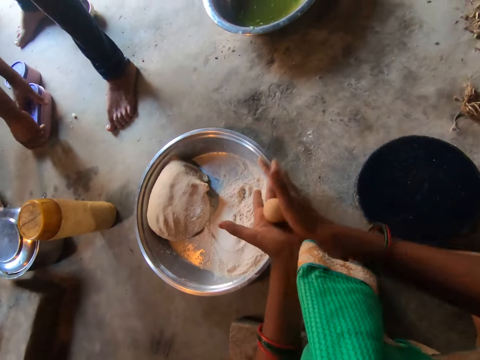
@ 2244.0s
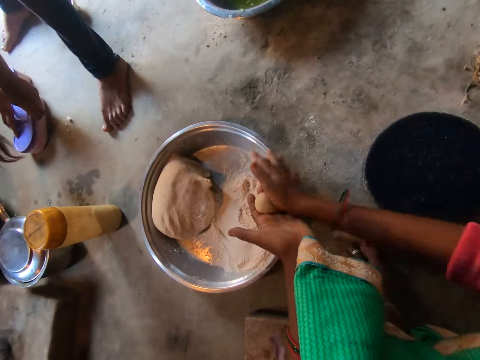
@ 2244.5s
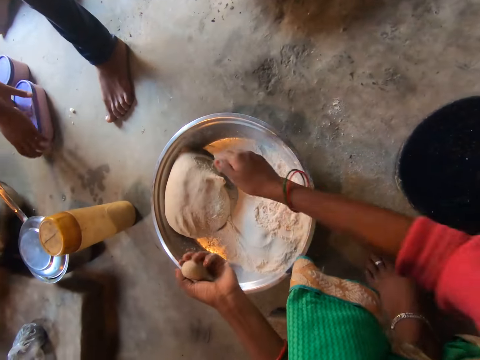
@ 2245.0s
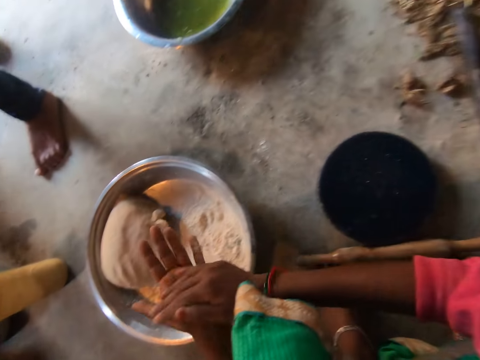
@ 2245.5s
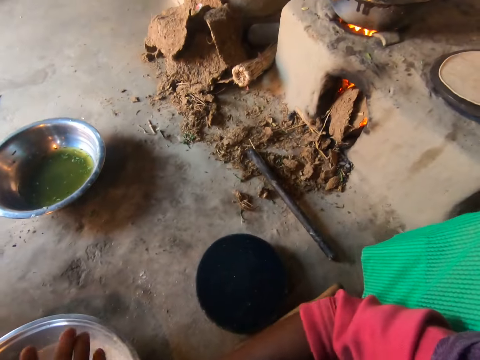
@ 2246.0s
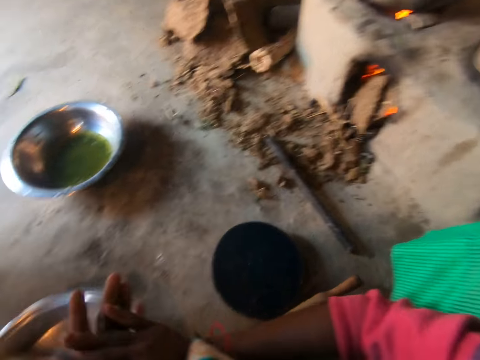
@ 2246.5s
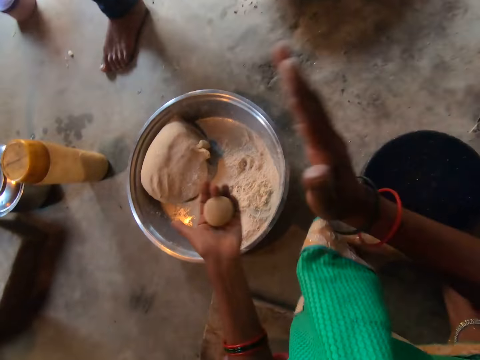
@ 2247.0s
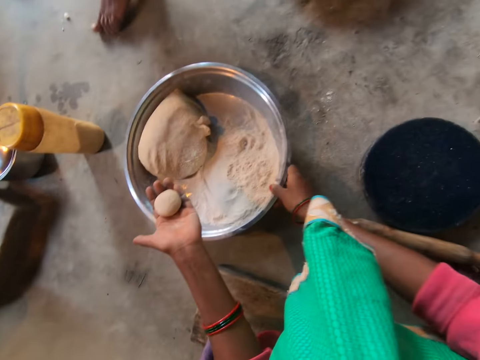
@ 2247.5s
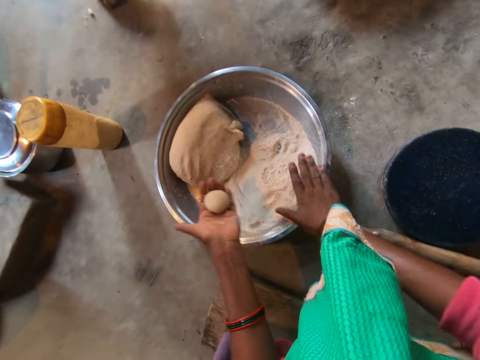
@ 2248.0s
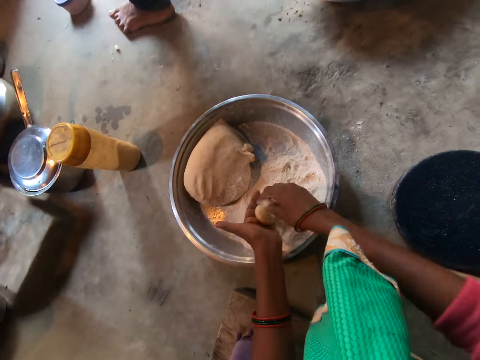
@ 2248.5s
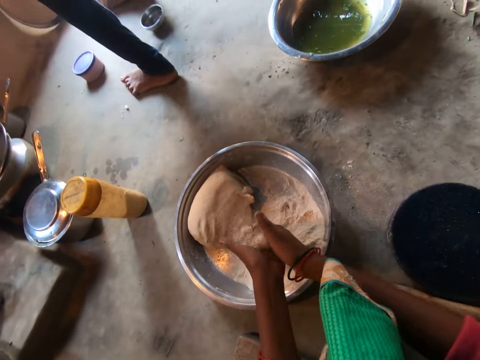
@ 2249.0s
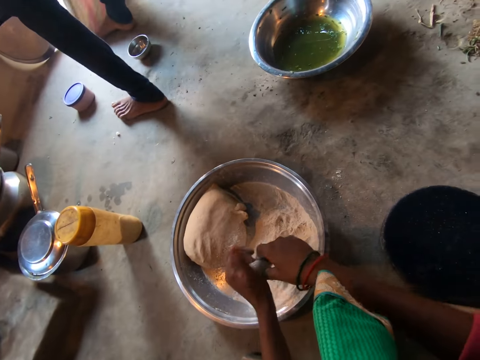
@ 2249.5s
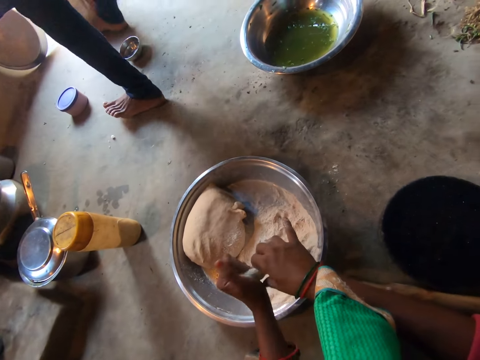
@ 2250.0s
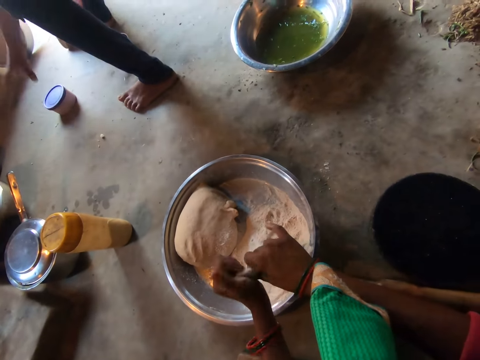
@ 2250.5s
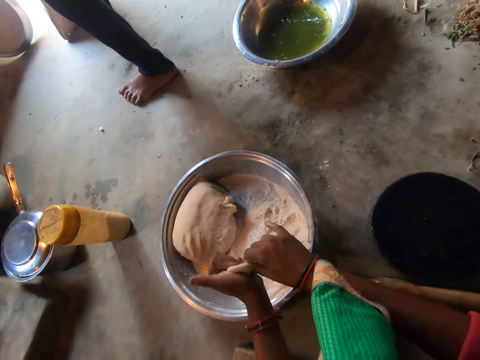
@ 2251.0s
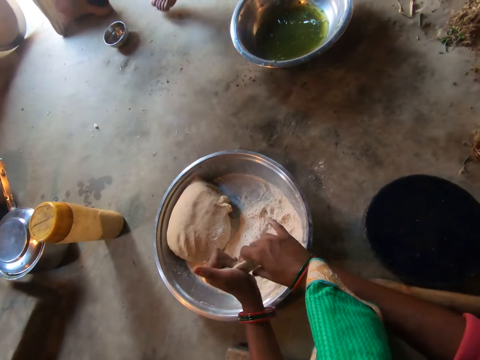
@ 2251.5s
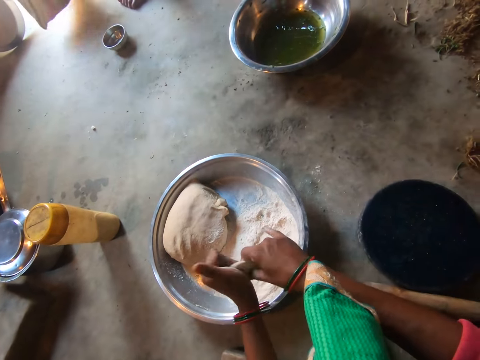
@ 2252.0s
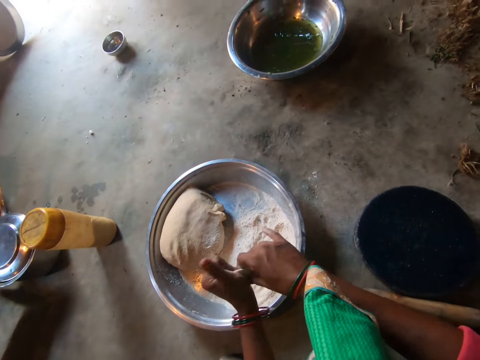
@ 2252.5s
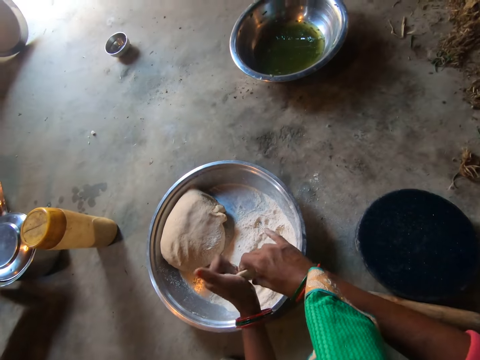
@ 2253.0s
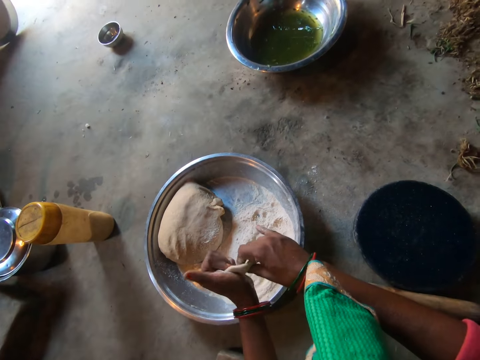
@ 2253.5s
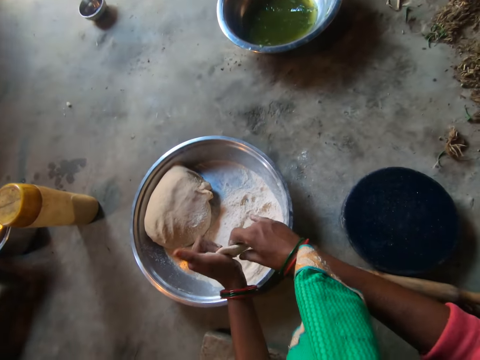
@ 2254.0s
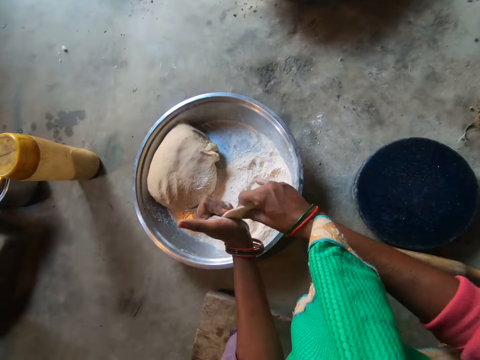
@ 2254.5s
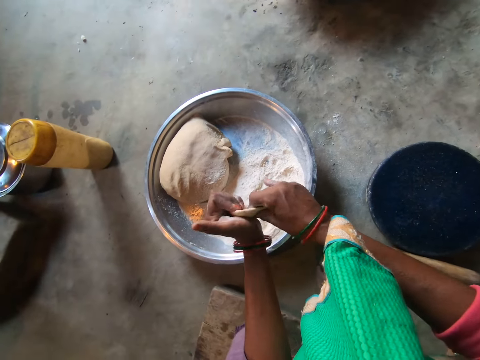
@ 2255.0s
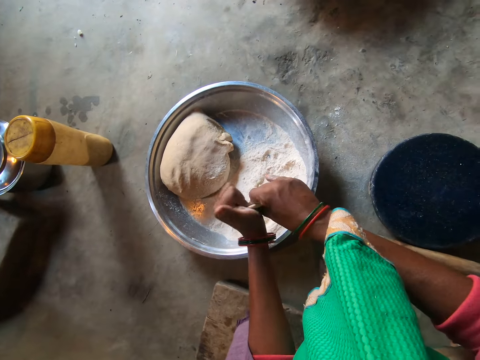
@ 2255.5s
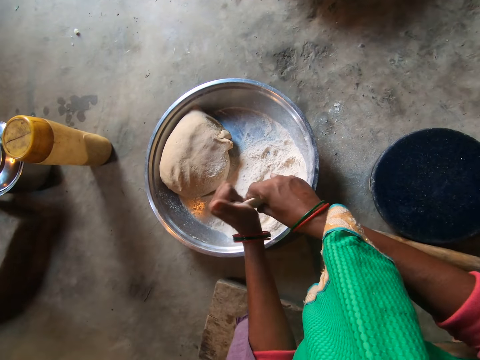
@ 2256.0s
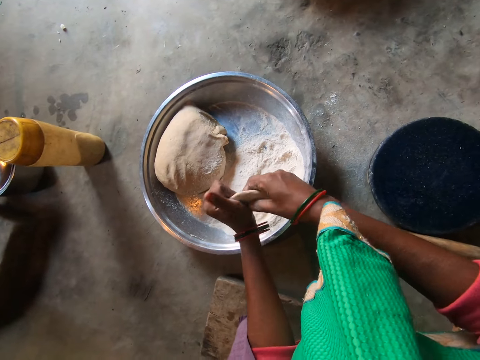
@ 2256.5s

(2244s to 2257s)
The camera wearer places a small piece of the dough on the dough pile. She rolls the ball of dough with both hands. She adjusts the flour tray with her right hand. She pulls the basin. She takes flour on the tray with her right hand. She places flour on the dough in her left hand. She mixes the dough with flour. She flattens the dough in her hands. She kneads the dough. She kneads the dough again.

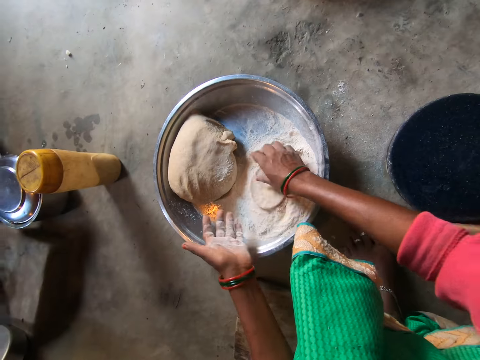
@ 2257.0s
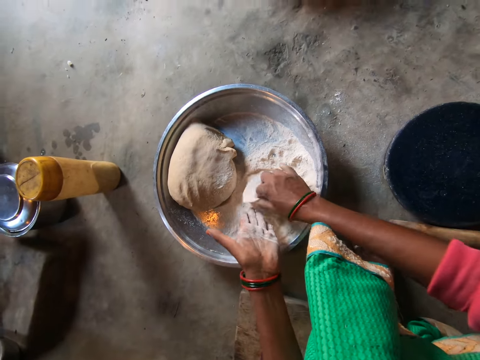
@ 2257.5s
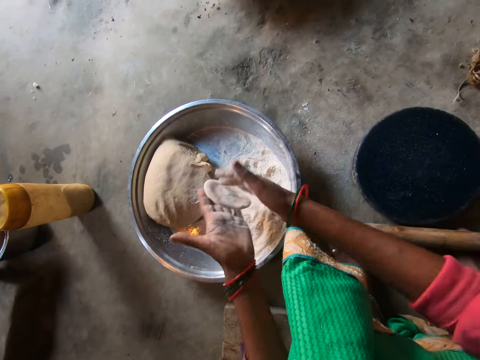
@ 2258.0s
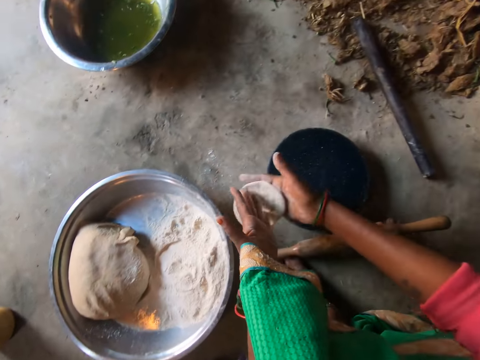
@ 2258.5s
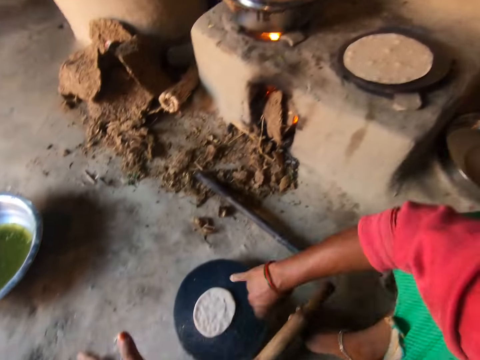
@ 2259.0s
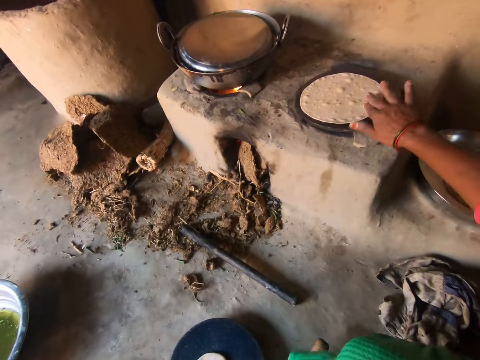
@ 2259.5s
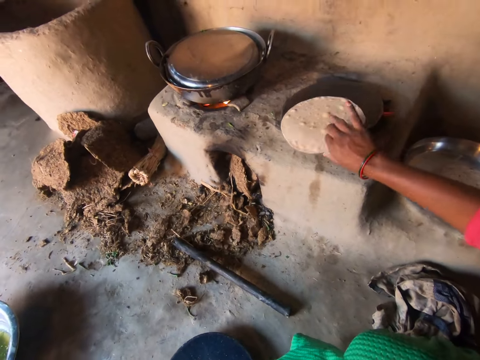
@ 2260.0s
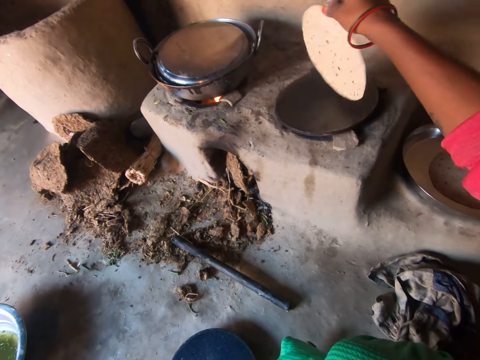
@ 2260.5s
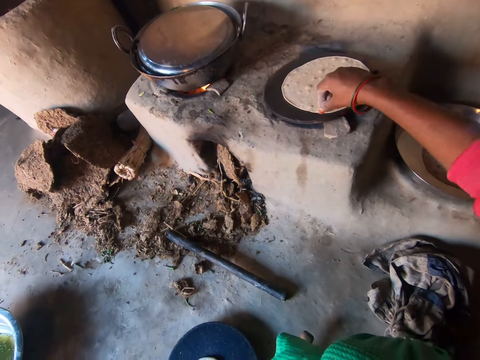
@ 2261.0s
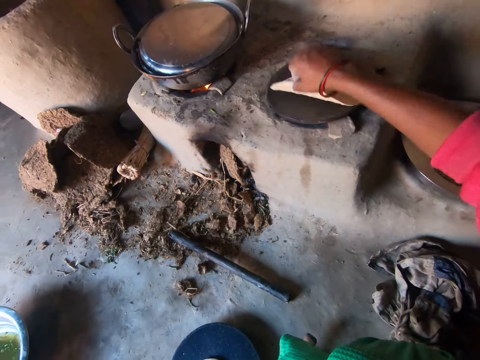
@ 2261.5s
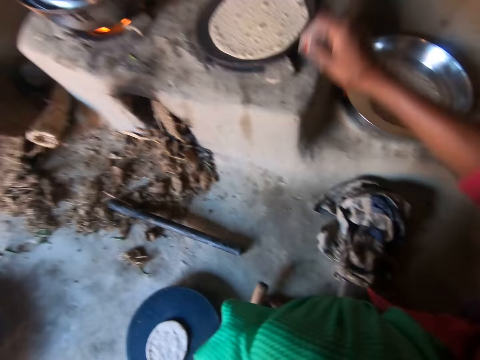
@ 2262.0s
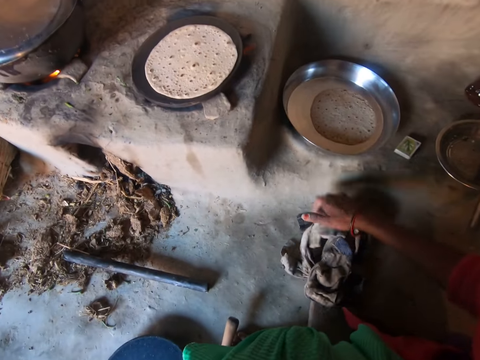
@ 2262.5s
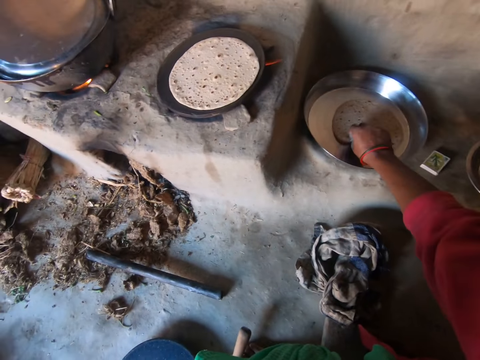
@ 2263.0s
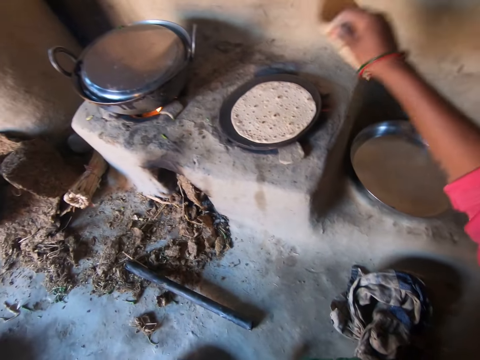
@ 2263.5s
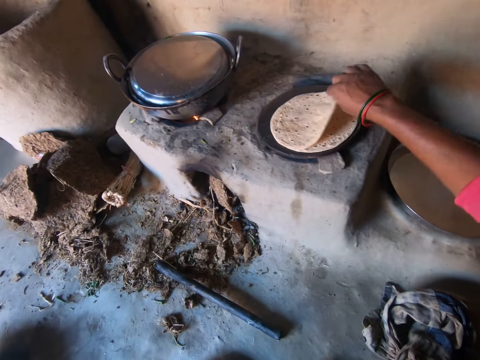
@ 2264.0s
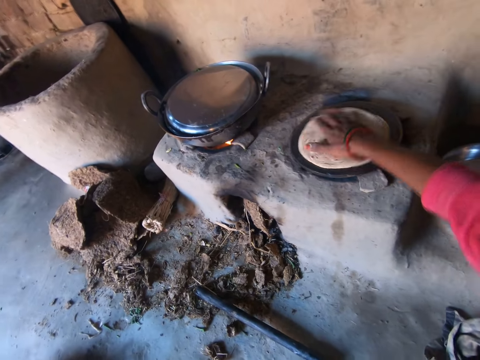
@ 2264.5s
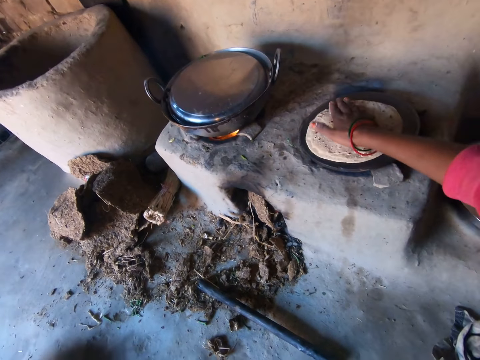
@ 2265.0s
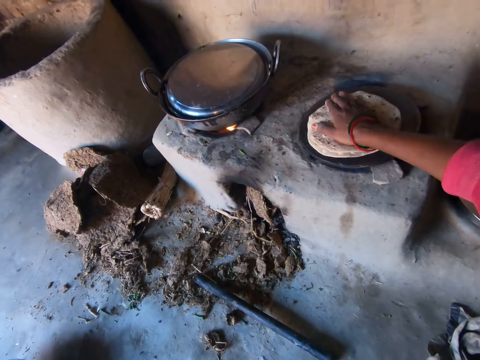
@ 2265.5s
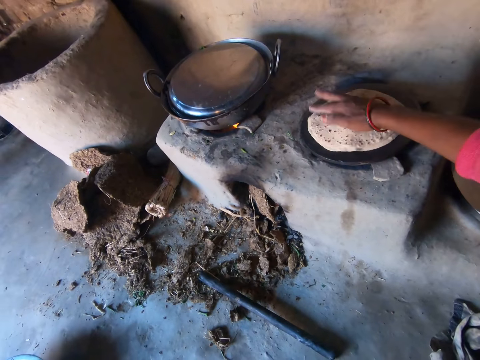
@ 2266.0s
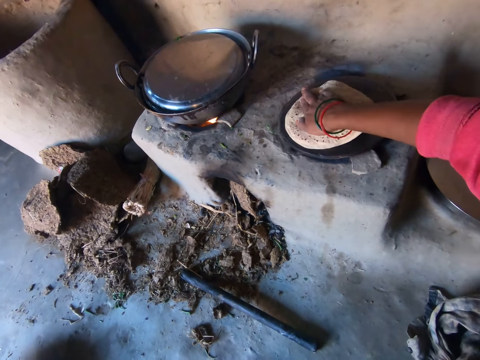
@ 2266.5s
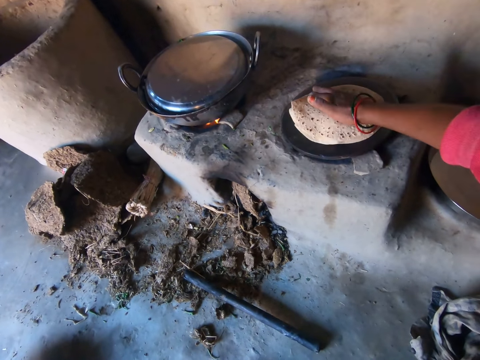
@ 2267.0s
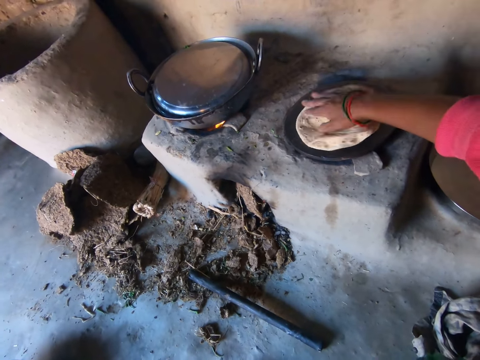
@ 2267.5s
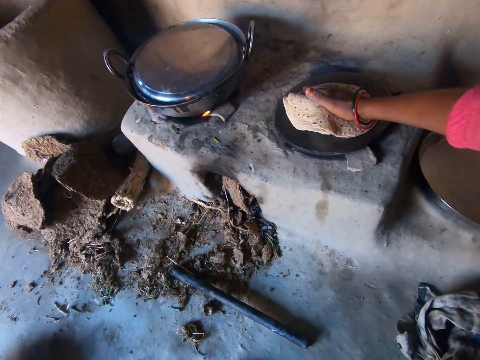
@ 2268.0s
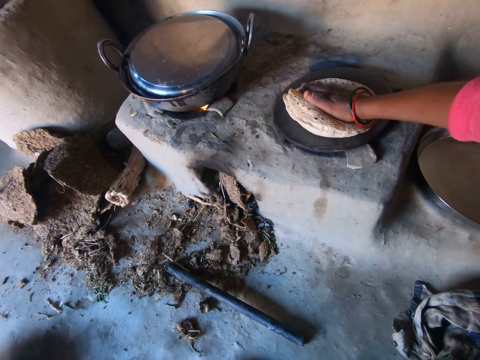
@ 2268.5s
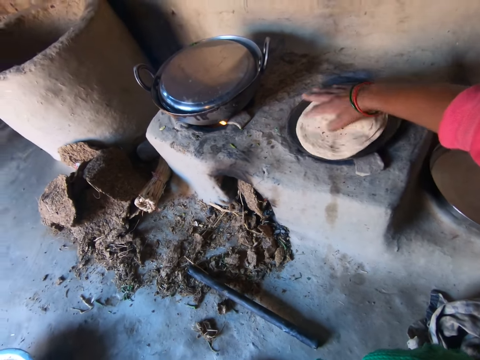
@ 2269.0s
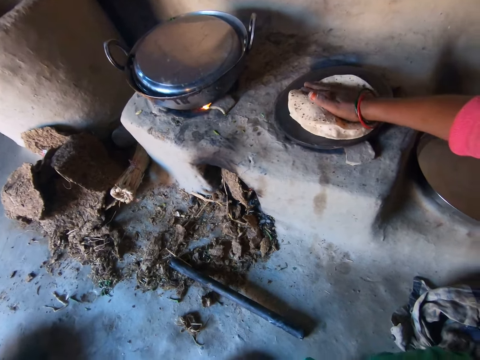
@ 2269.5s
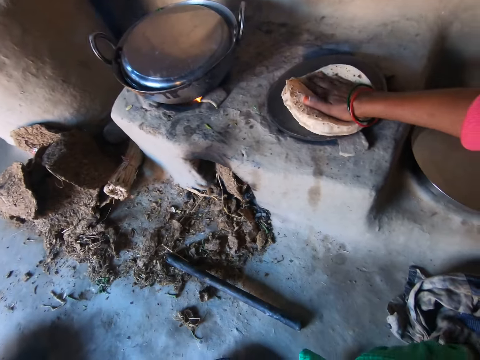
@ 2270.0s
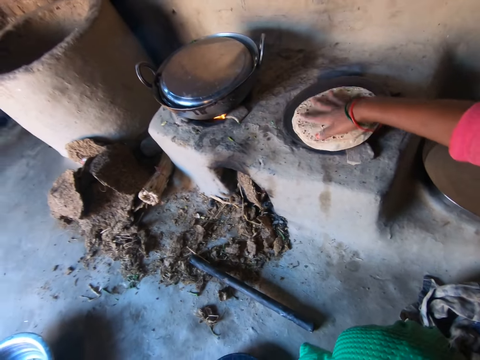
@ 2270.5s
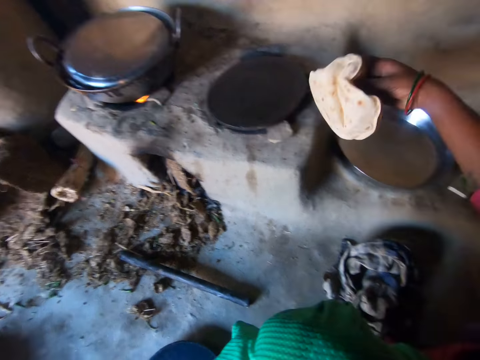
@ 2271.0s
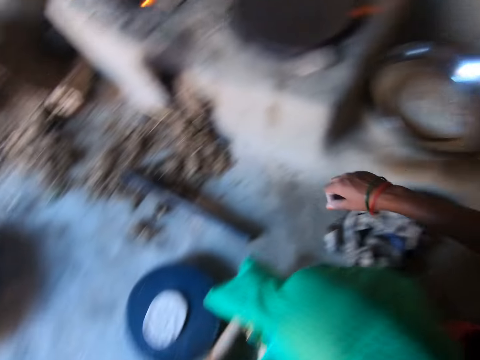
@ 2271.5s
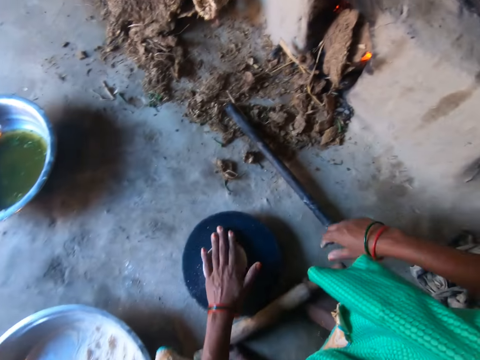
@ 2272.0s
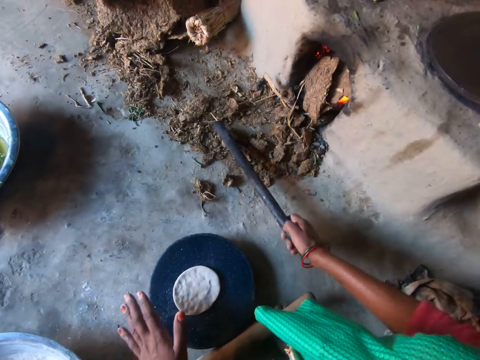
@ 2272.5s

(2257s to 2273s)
The camera wearer puts the dough on the flour. She kneads the dough. She drops the dough on the flat board. She adjusts the chapati on the pan with her right hand. She turns the flatbread. She turns the flatbread again. She touches a rag on the floor with her right hand. She wipes her hand on a cloth. She takes the chapati on the tray with her right hand. She places the chapati on the chapati on the pan. She rotates the chapati on the pan with her right hand. She presses the flatbread repeatedly. She carries the chapati on the pan with her right hand. She drops the chapati on the tray. She carries a stick on the floor with her right hand.
